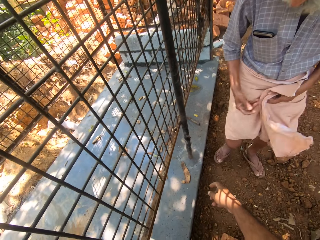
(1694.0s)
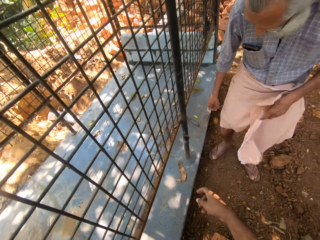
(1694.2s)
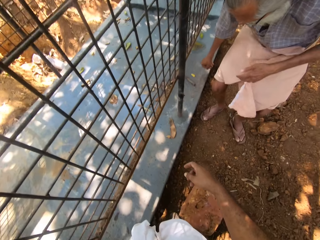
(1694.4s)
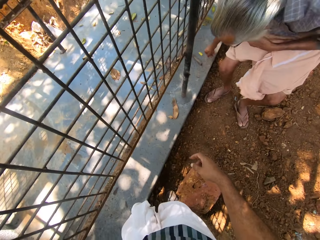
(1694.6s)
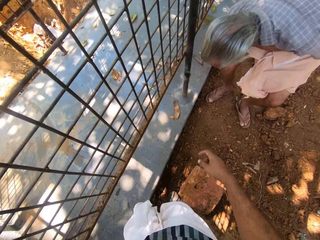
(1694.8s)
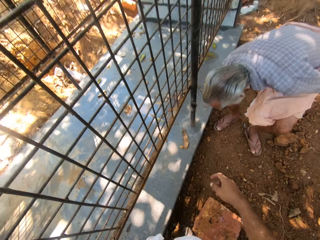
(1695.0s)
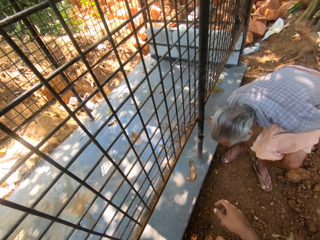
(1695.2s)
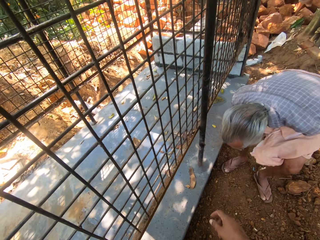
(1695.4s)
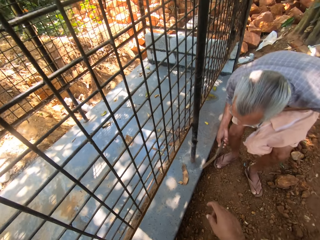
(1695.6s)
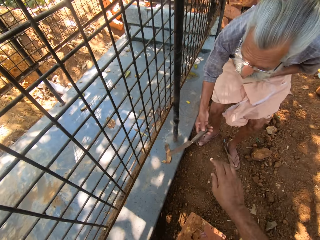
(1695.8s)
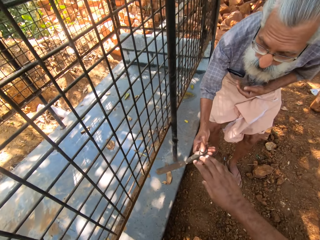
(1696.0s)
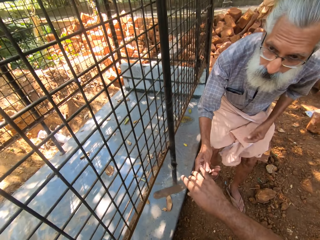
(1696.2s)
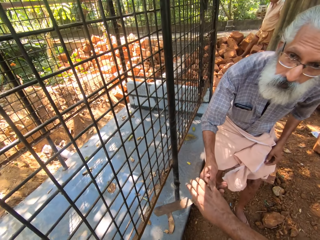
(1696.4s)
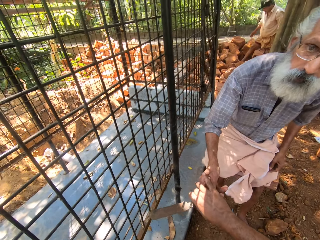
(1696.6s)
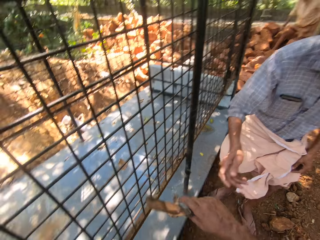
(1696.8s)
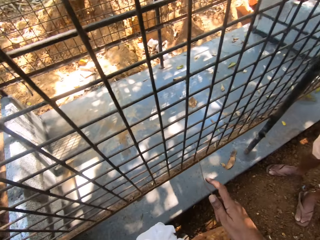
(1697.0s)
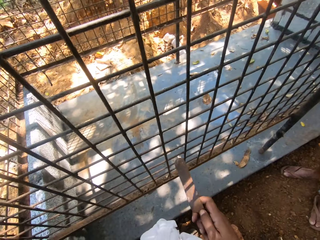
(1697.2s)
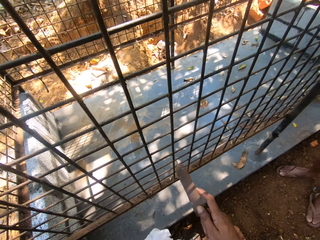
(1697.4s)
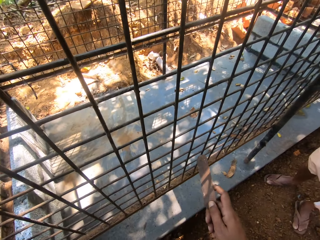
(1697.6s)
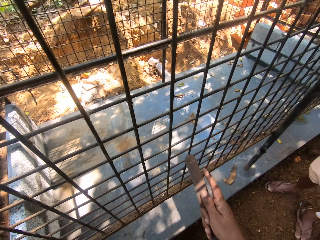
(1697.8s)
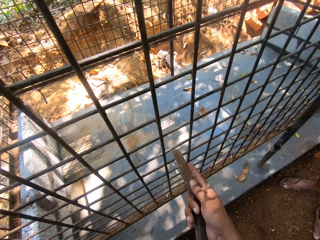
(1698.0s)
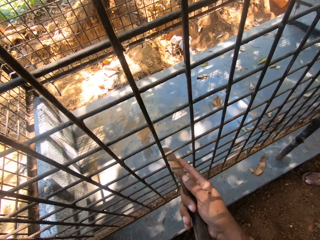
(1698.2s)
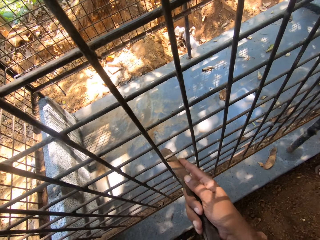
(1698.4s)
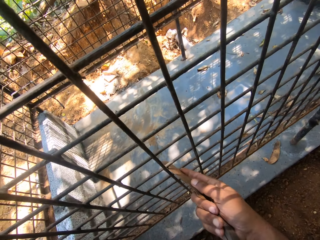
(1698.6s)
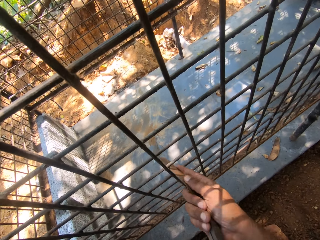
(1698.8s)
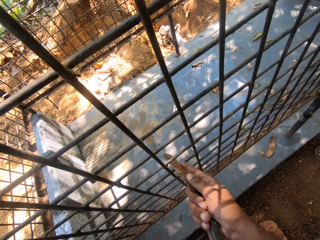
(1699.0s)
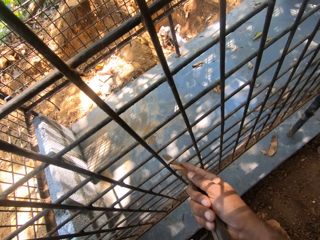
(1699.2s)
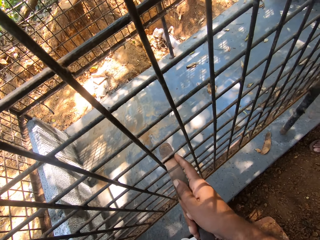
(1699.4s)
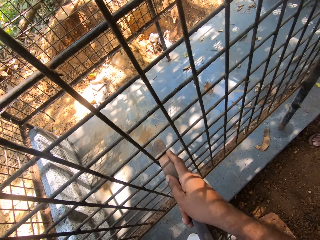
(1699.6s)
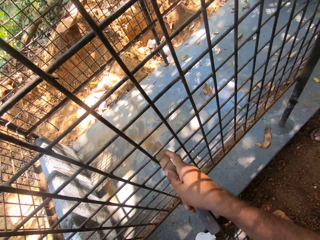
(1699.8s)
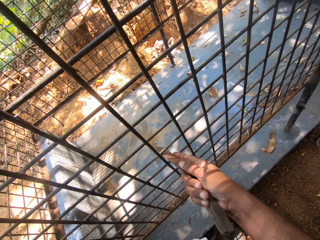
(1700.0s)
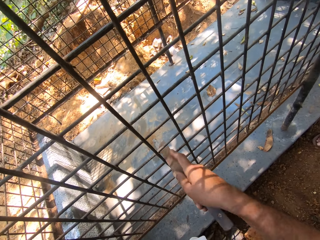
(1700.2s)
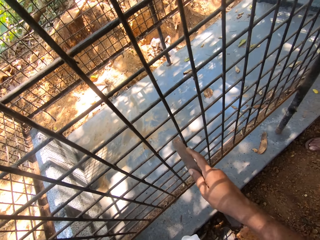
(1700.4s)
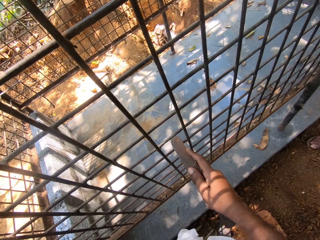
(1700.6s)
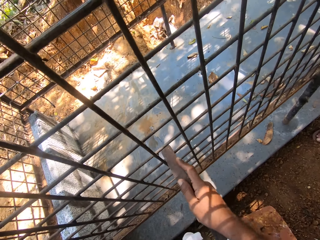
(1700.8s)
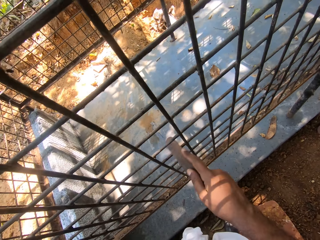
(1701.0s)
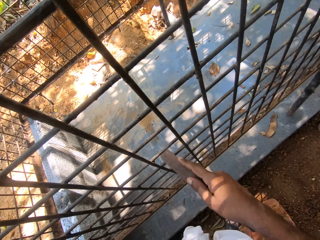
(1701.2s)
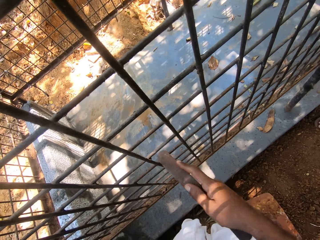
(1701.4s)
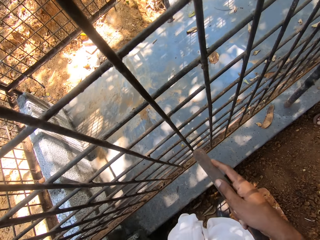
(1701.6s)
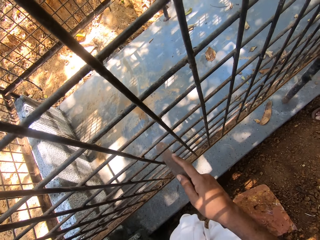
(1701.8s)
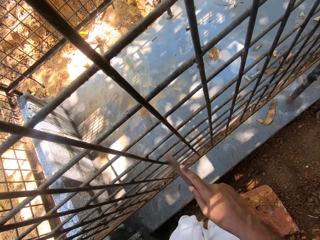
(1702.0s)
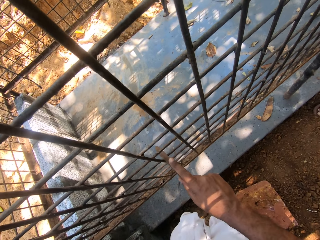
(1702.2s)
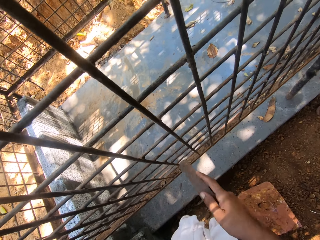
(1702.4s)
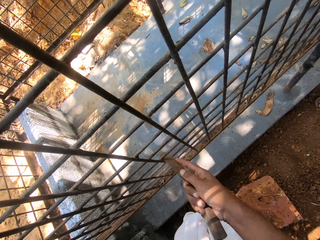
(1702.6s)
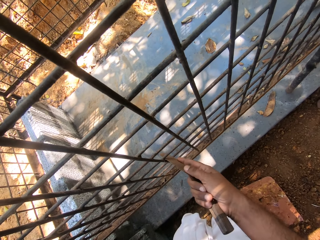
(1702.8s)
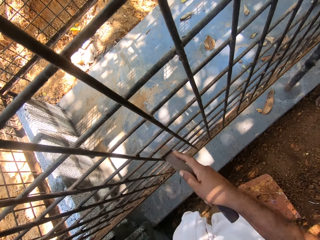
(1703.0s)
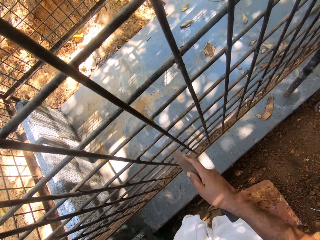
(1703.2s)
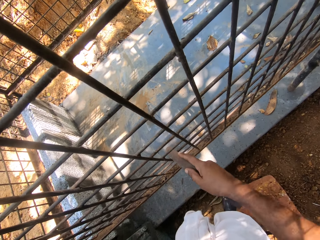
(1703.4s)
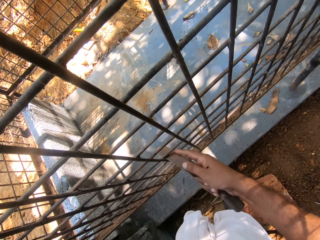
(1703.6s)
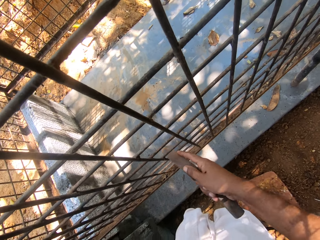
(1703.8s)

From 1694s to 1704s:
The camera wearer looks at a man. The man picks up a scraper on the floor. The camera wearer points a finger. The man ties his sari. The camera wearer grabs the scraper from the man. The man hands over the scraper. The camera wearer scrapes a metal grill with the scraper.

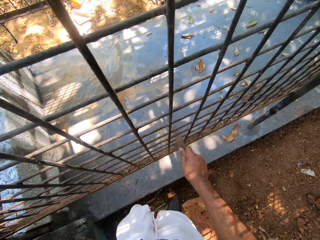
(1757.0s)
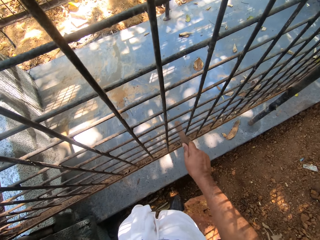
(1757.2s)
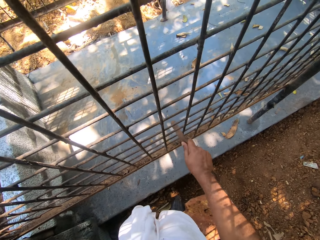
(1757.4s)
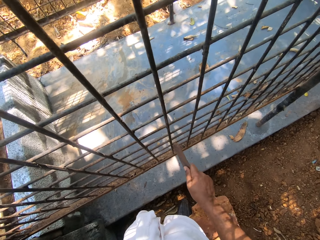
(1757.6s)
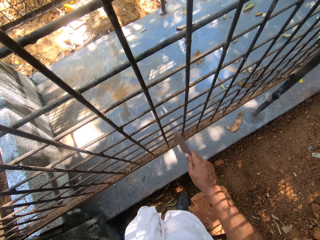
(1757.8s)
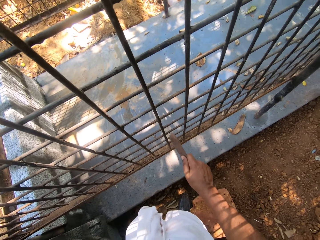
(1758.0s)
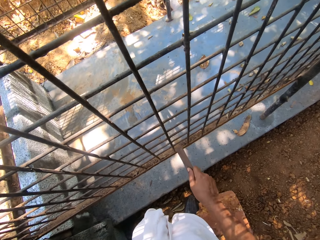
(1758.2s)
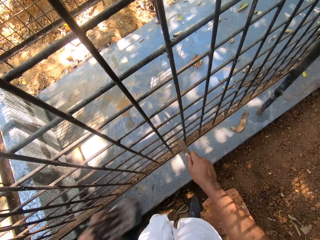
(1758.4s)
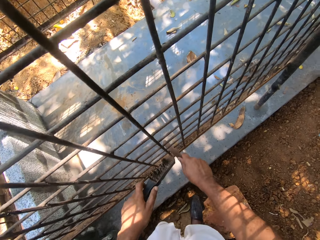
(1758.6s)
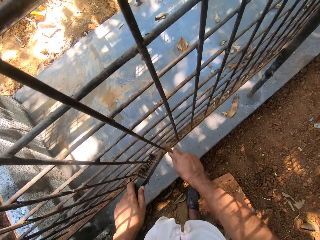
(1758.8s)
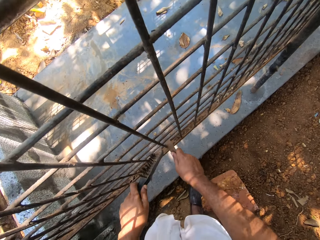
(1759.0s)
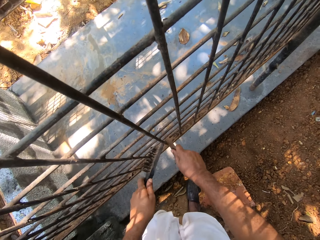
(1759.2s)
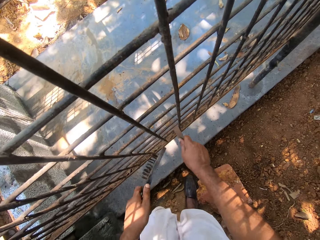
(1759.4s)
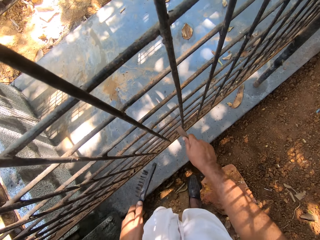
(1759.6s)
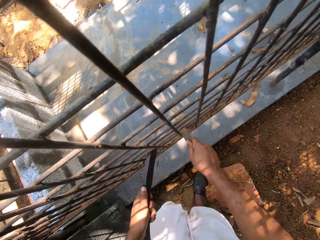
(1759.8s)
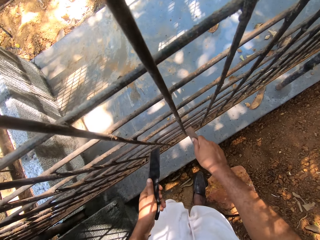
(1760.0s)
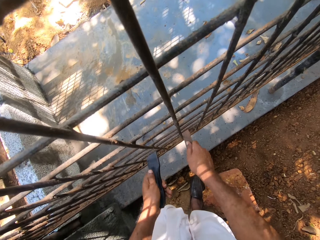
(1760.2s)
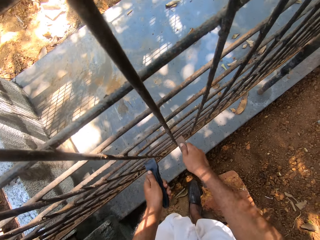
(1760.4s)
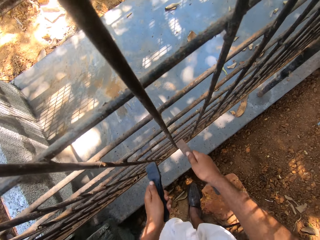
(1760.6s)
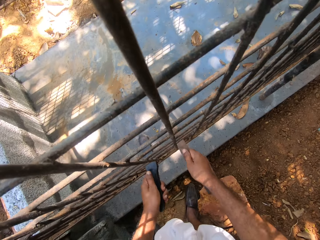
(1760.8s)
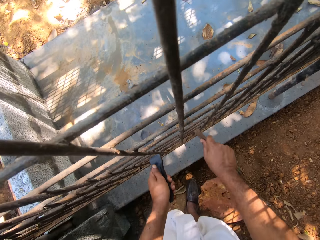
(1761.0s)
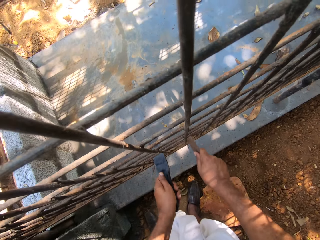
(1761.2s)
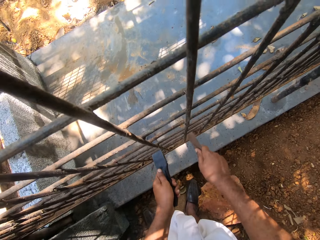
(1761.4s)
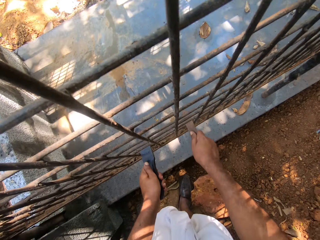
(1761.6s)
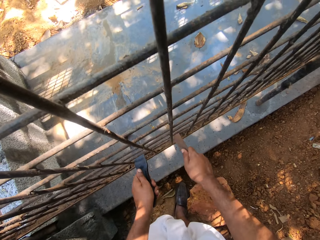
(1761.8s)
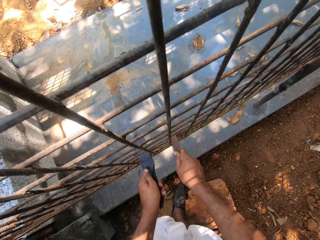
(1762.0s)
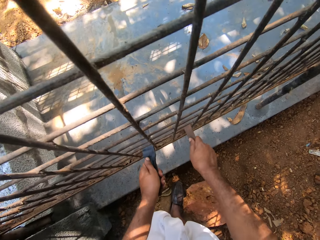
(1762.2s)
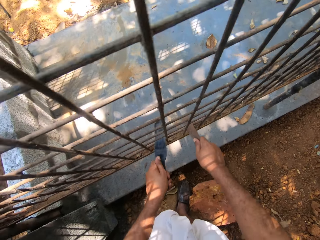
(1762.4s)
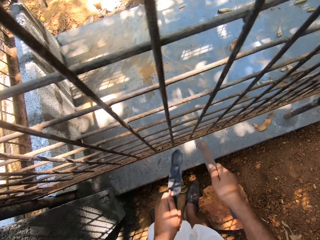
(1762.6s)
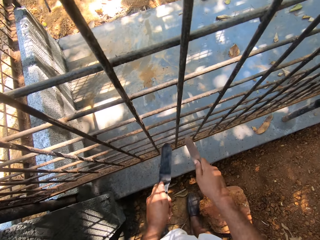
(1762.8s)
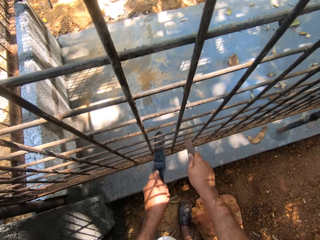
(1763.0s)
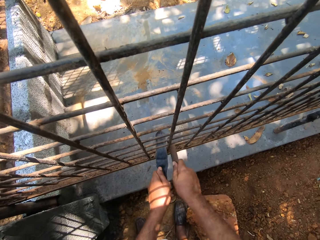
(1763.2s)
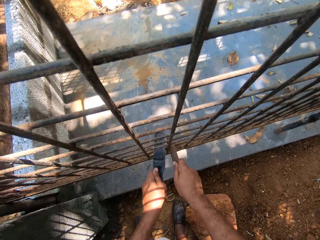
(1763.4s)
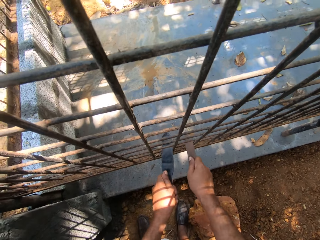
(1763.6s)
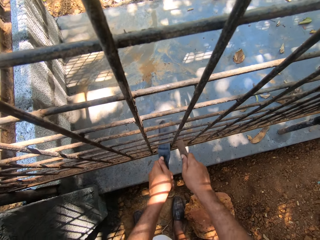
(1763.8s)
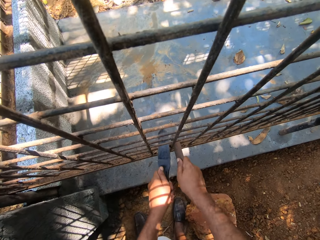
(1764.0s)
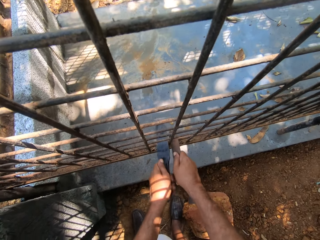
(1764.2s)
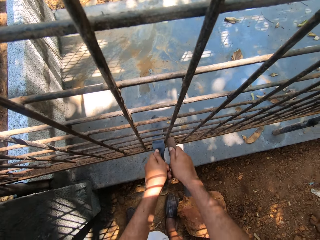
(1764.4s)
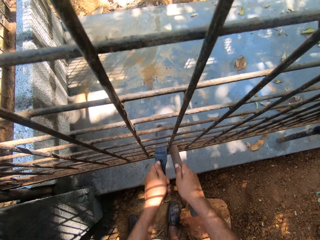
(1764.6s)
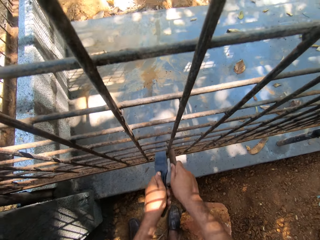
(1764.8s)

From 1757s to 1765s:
The camera wearer holds a wire brush. They scrape a metal grill with a scraper. They scrape the metal grill with the scraper again. They scrub the metal grill with the wire brush.

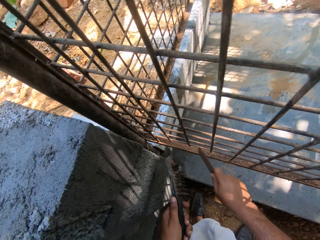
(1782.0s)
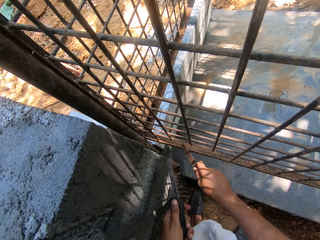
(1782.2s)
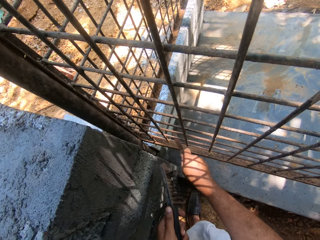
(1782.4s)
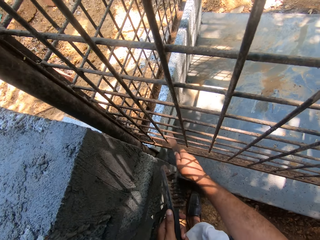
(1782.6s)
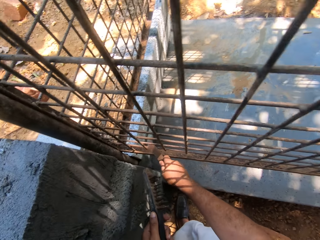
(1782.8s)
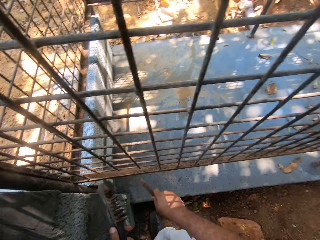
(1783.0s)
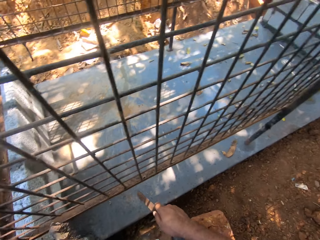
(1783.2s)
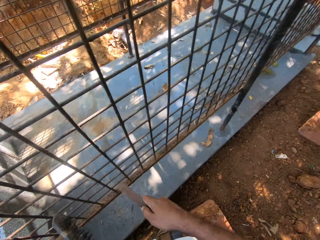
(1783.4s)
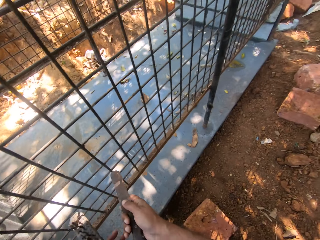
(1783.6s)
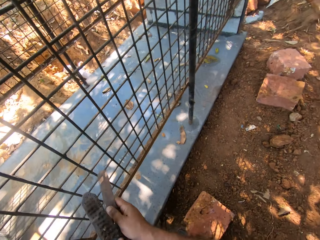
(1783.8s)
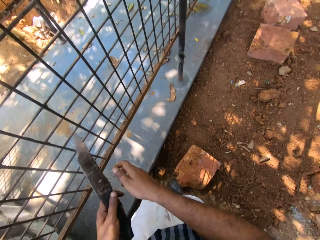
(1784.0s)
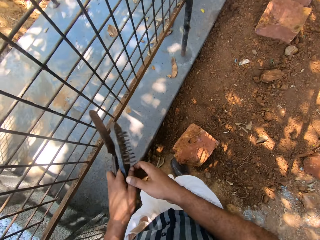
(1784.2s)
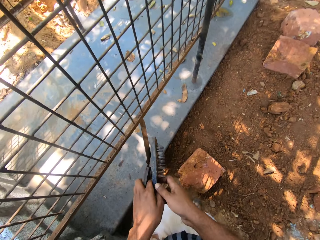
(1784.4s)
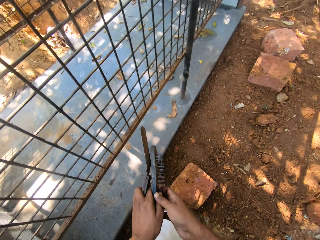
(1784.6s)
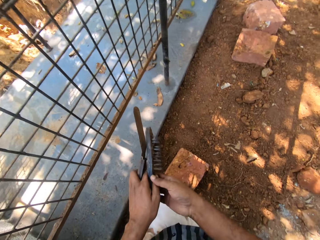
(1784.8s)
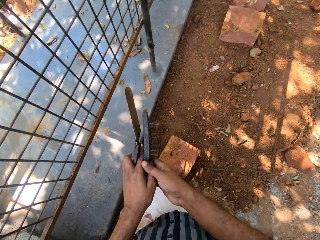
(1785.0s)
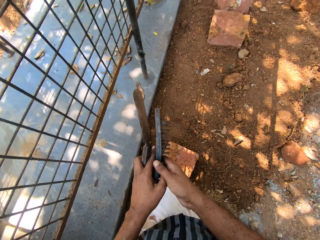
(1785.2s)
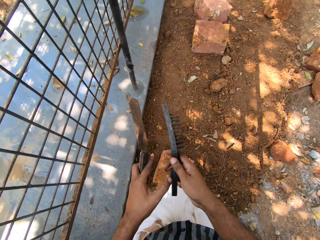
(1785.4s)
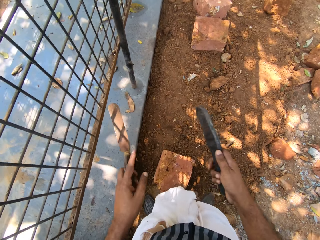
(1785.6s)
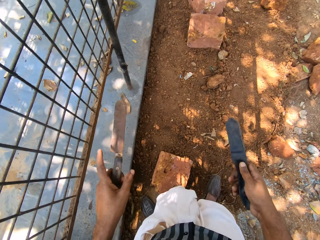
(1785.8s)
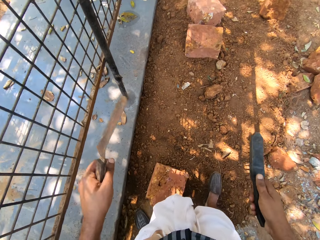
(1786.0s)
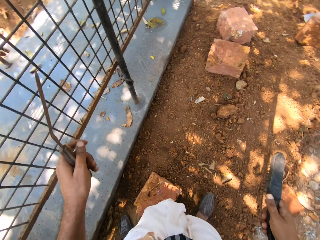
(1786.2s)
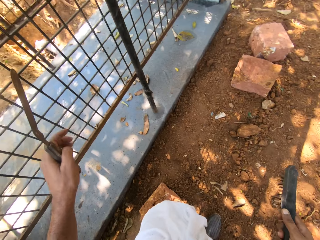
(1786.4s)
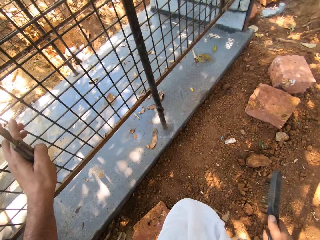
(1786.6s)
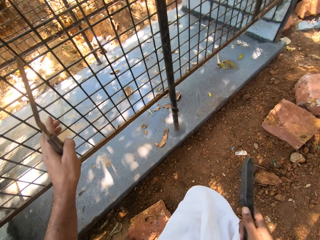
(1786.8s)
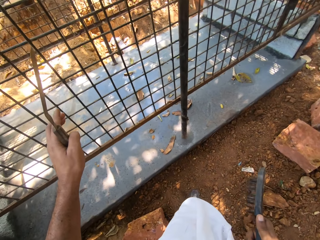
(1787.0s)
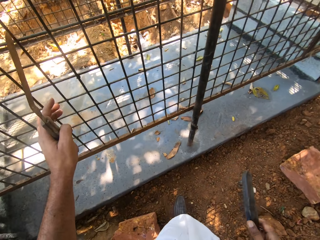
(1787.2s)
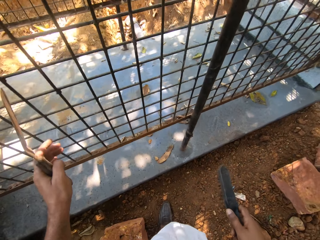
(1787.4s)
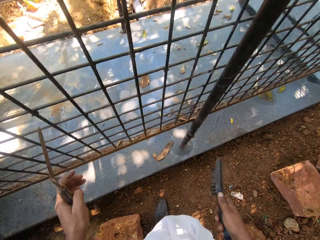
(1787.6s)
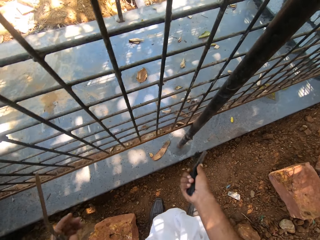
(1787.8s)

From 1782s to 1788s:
The camera wearer holds a scraper and holds a wire brush. They take an offset spatula from the other hand. They take the wire brush from the other hand.
